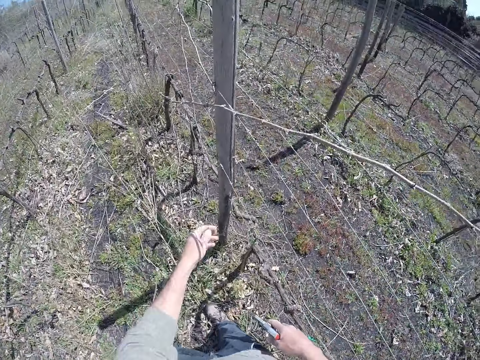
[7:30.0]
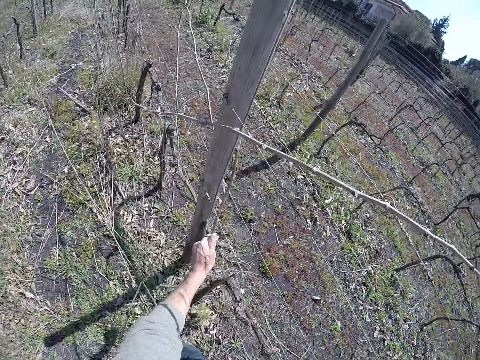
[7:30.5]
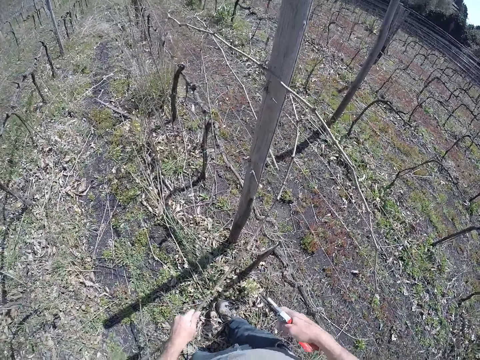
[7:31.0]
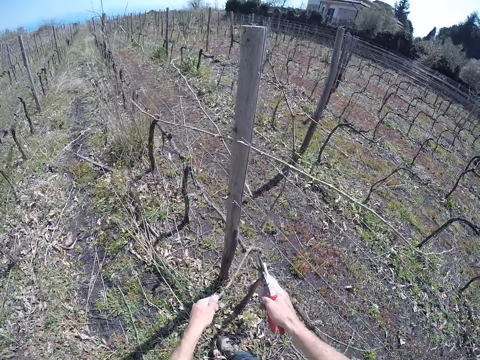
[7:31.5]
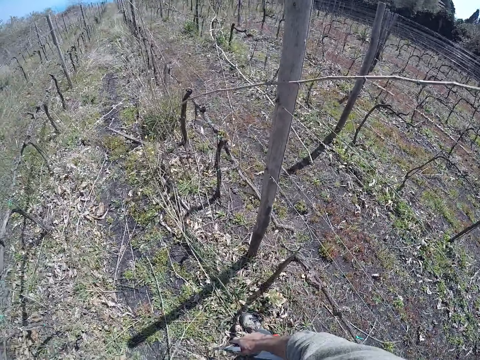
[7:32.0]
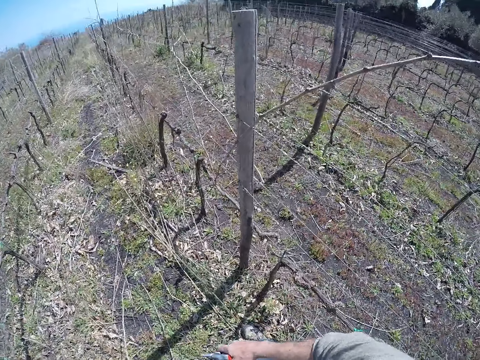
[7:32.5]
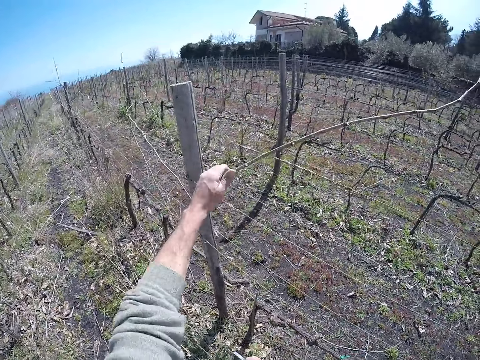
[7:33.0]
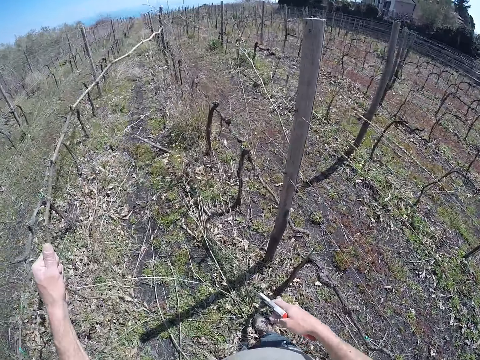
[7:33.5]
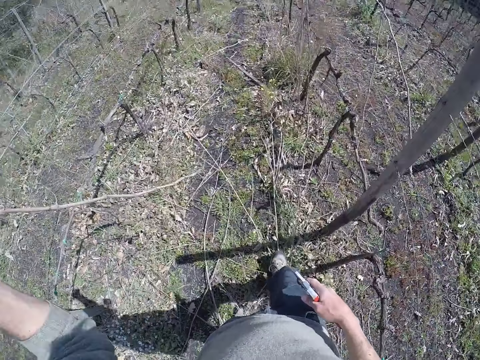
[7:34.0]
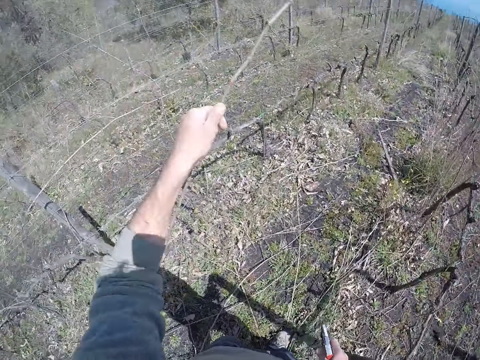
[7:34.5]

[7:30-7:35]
The camera wearer pulls a stick from the barb wire with his left hand. He picks sticks. He drops the sticks on the ground with both hands. He picks a stick from the barb wire with his left hand.

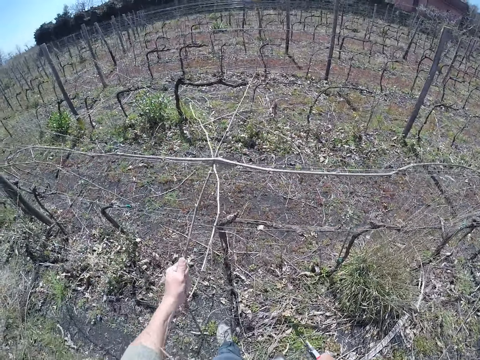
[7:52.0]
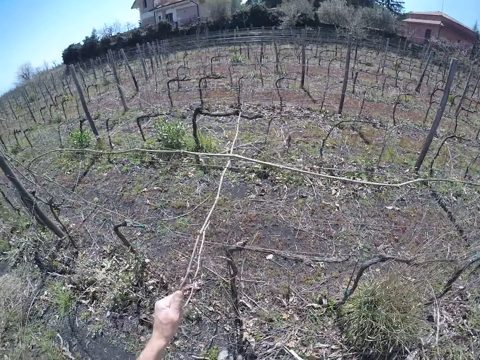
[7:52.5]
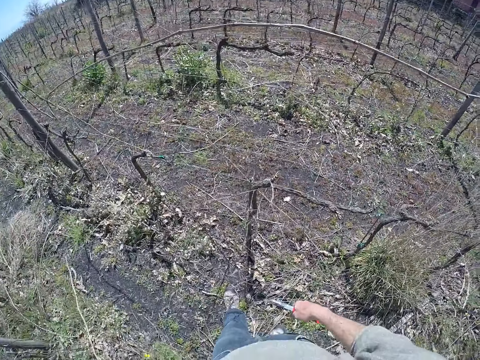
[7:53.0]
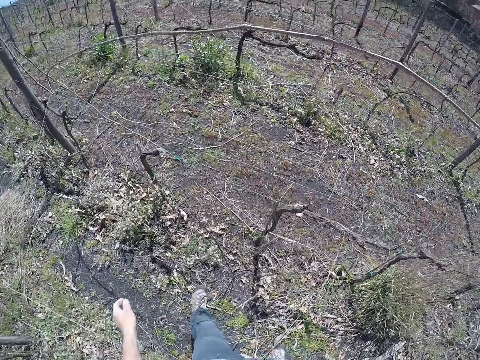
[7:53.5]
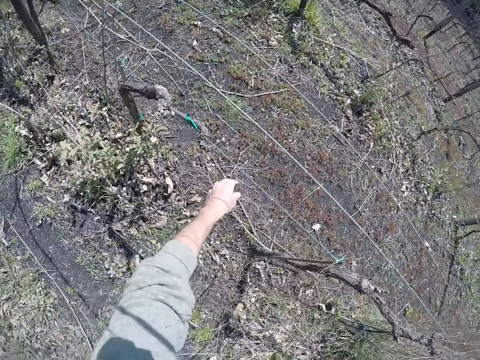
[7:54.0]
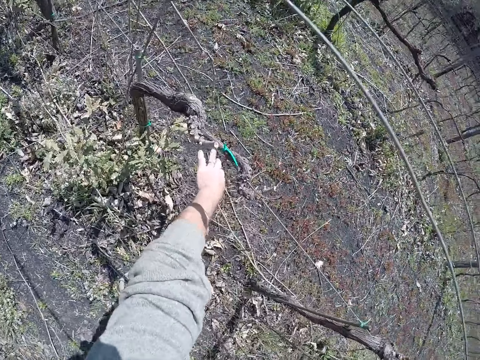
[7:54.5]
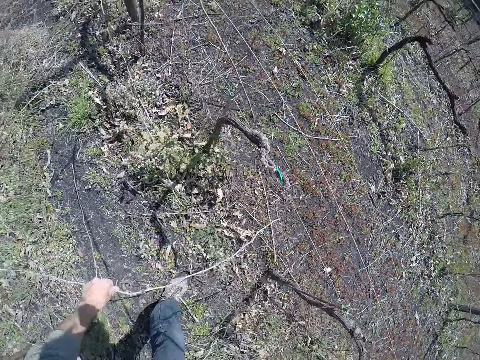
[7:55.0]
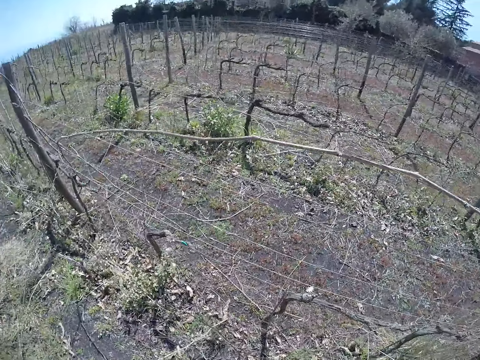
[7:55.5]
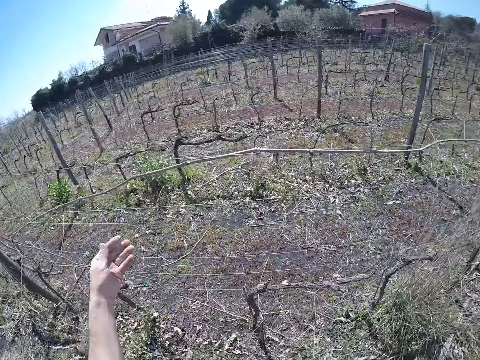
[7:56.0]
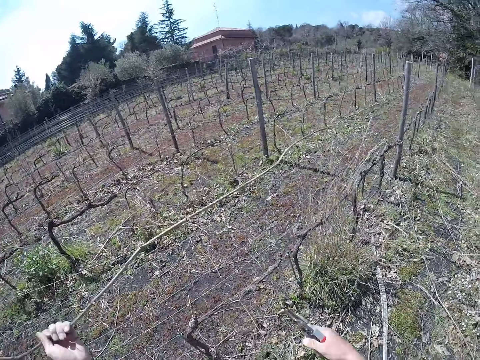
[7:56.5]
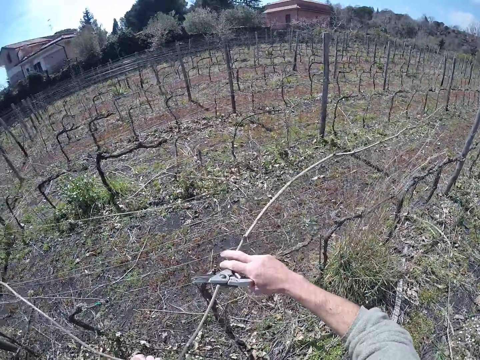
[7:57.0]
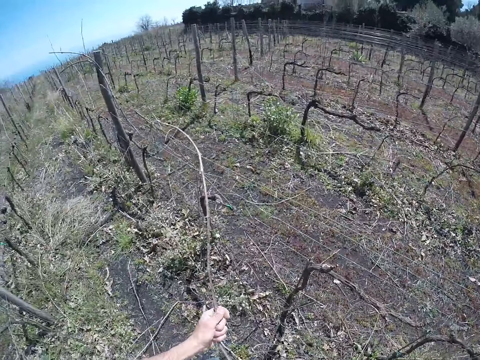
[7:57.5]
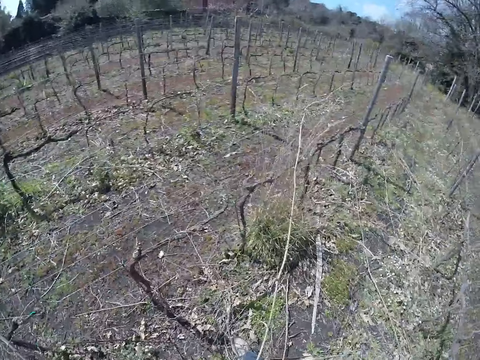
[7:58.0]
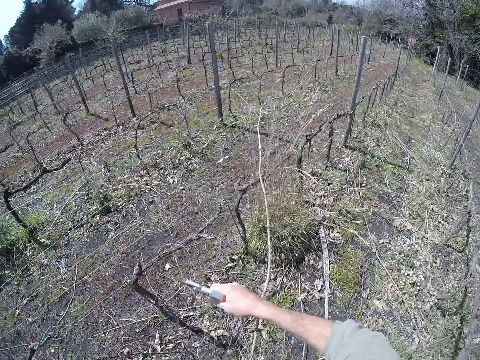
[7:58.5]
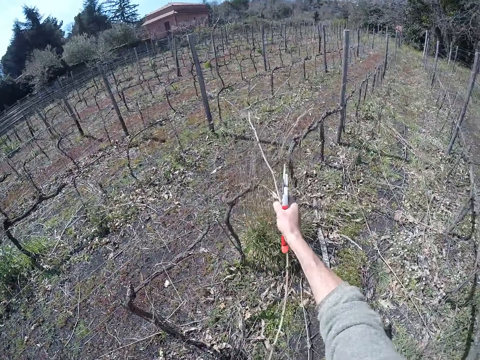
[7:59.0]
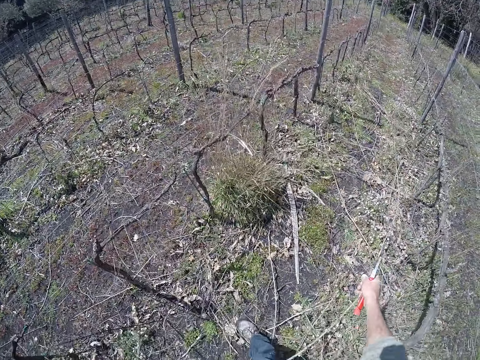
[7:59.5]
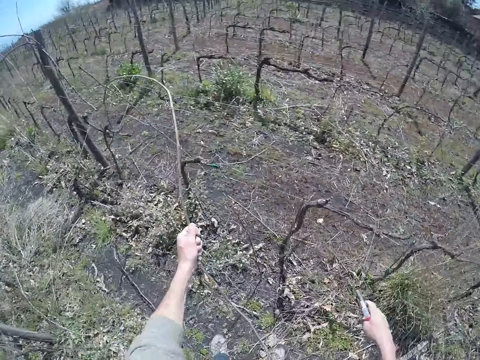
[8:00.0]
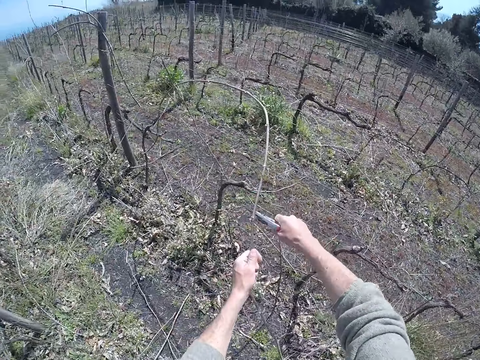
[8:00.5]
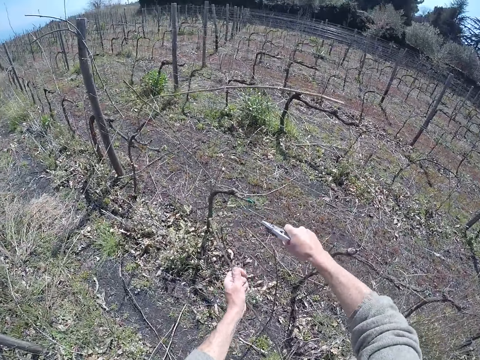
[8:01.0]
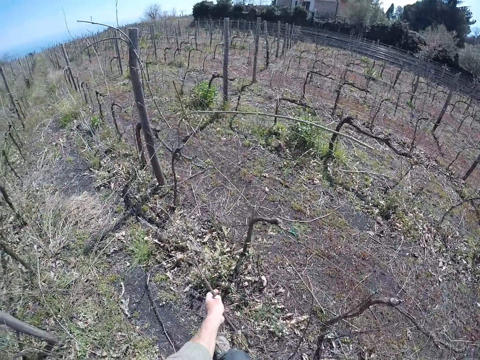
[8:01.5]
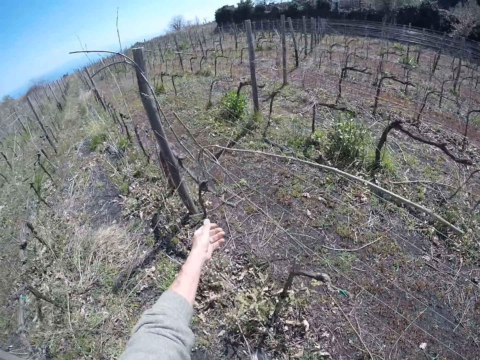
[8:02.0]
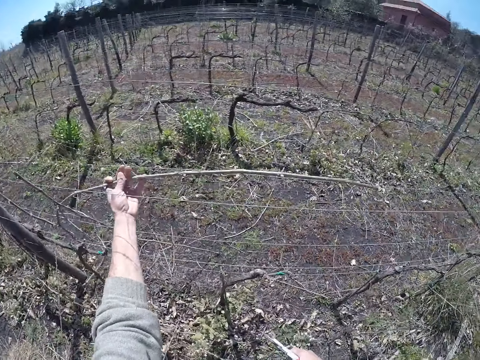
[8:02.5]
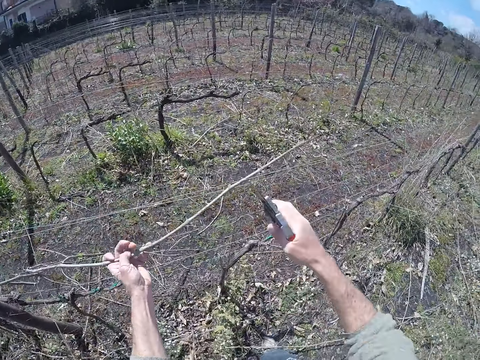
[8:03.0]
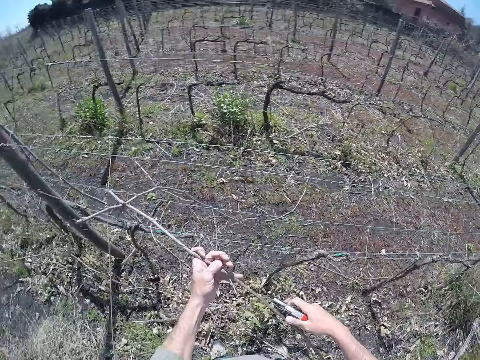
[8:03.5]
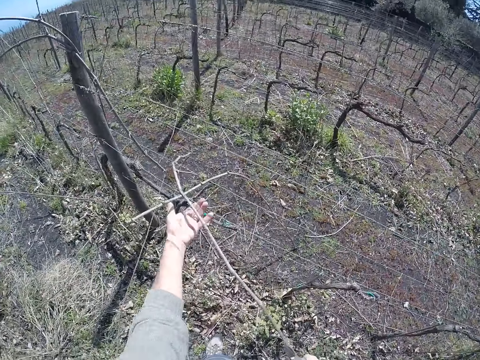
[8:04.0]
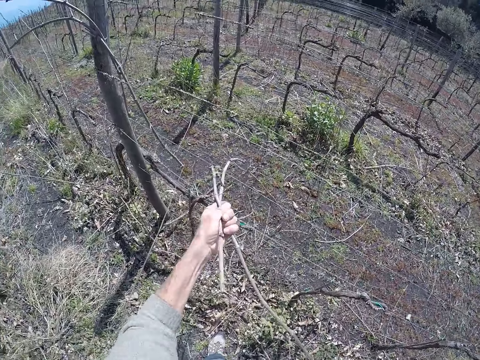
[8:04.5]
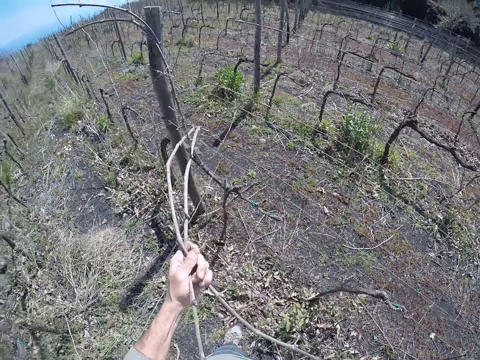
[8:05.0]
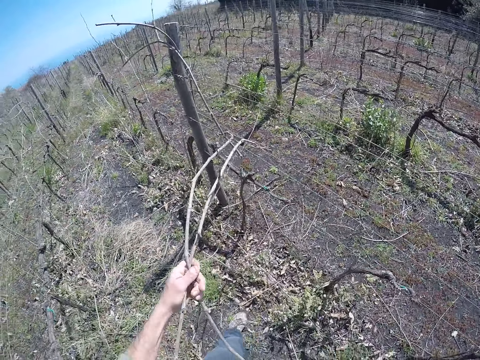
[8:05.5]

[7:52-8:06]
The camera wearer drops the stick on the ground with his left hand. He picks a stick from the barb wire with his left hand. He drops the stick on the ground with his left hand. He pulls a stick from the barb wire with his left hand. He picks sticks. He pulls the stick from the barb wire with both hands. He cuts the stick on the barb wire with the side cutter in his right hand. He drops the stick on the ground with his left hand. He picks a stick from the barb wire with his left hand. He pulls the sticks from the barb wire with both hands.

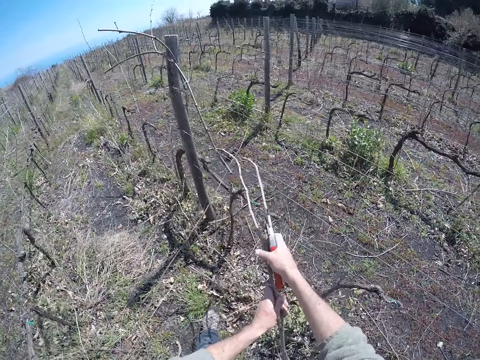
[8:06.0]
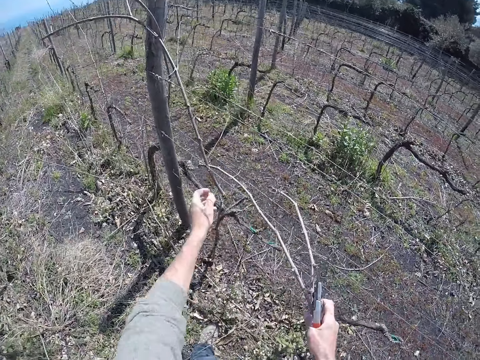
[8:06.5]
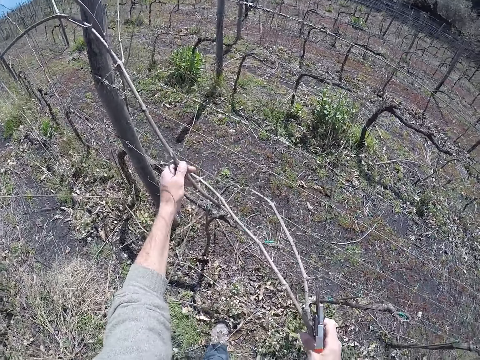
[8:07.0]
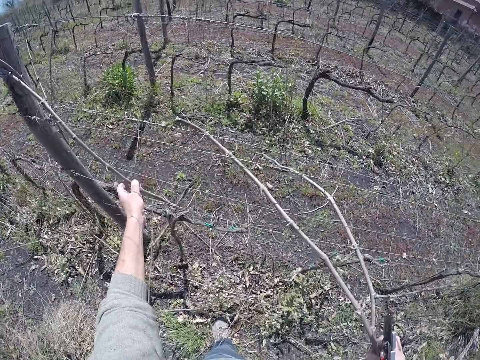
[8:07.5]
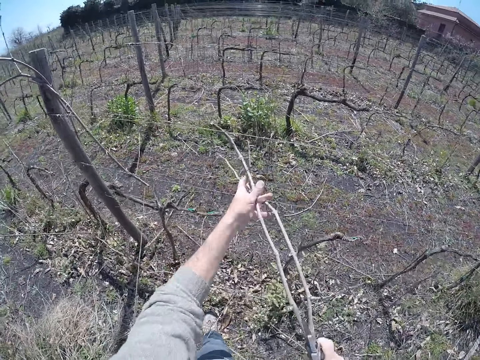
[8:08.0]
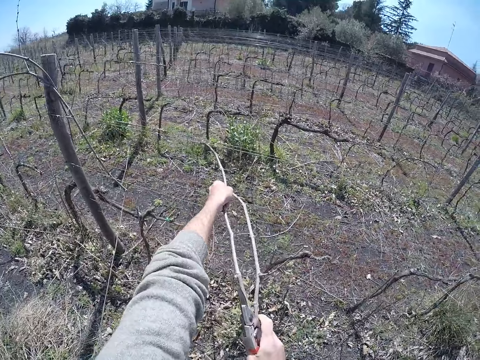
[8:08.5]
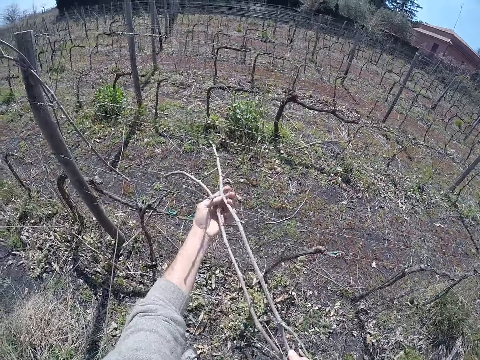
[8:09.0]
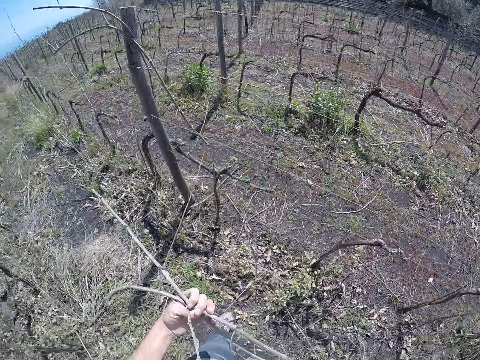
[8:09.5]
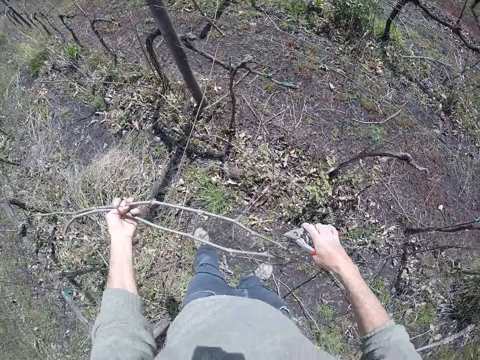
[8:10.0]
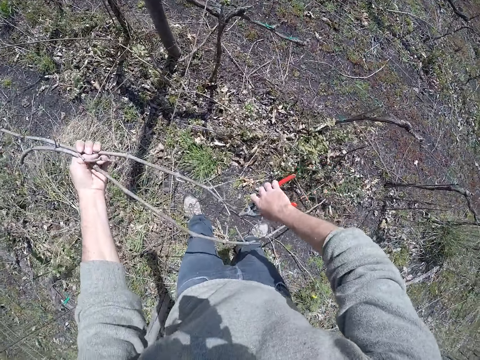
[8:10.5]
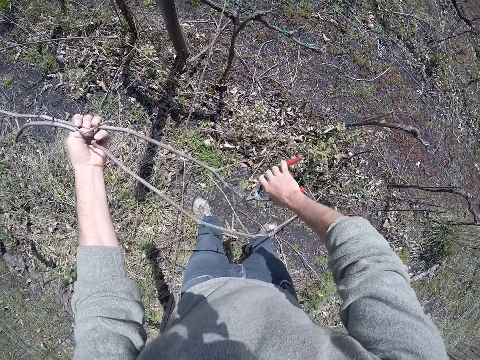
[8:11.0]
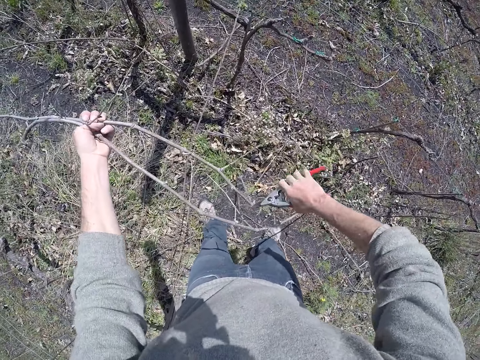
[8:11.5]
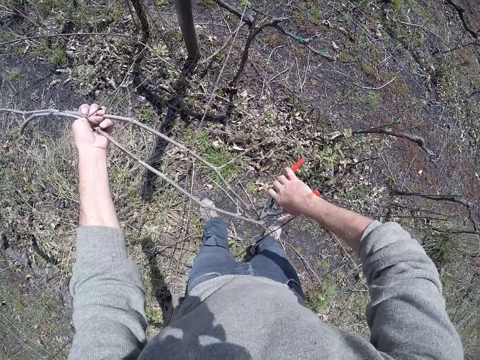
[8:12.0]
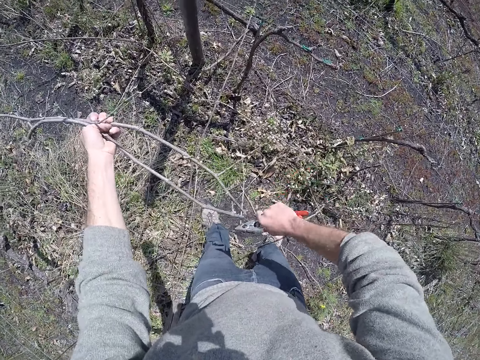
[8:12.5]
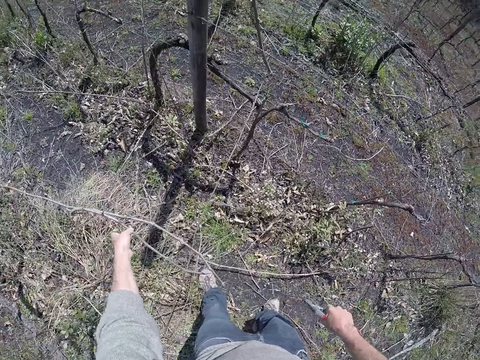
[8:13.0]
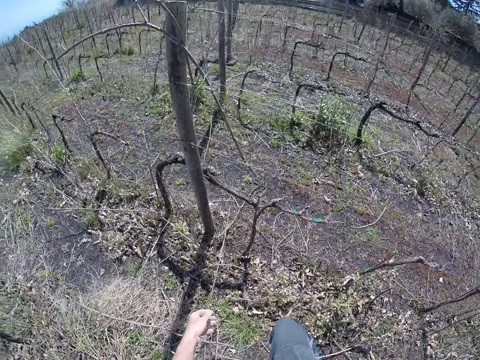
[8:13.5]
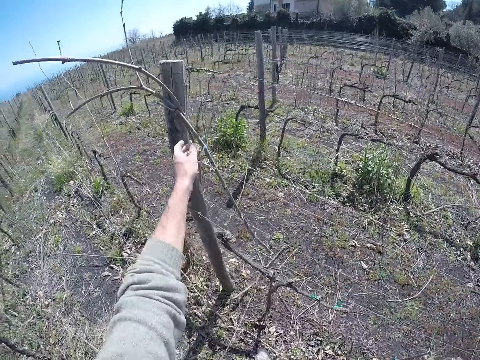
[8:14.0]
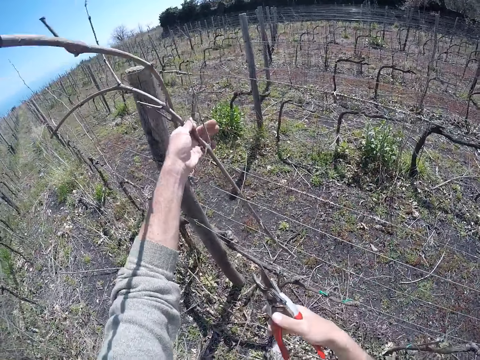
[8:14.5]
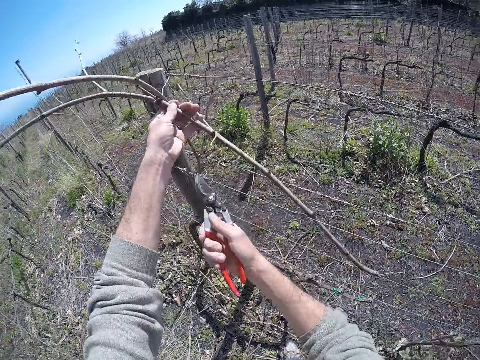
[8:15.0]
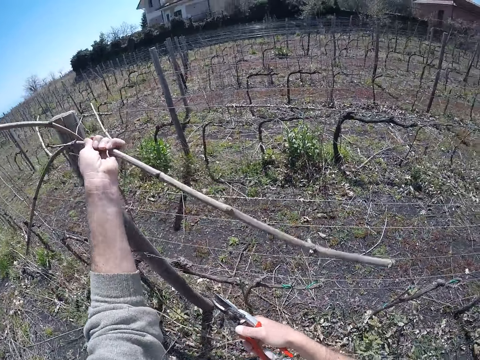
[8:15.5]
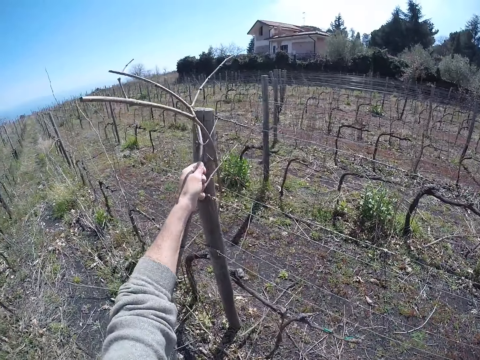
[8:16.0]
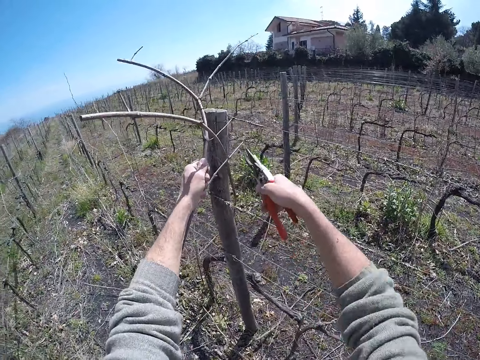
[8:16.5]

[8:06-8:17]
The camera wearer picks a stick from the barbed wire with his left hand. He holds the sticks with both hands. He cuts the sticks on the barbed wire with the side cutter in his right hand. He drops the sticks on the ground with his left hand. He picks a stick from the barbed wire with his left hand. He cuts a wire from the stick with the side cutter in his right hand. He pulls the stick from the barbed wire with his left hand.
